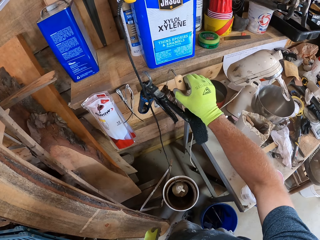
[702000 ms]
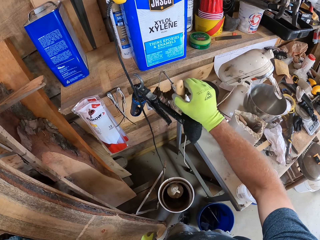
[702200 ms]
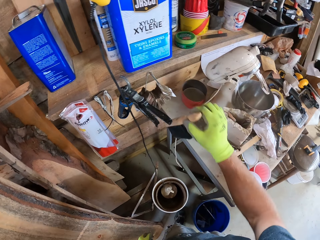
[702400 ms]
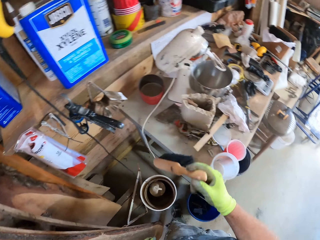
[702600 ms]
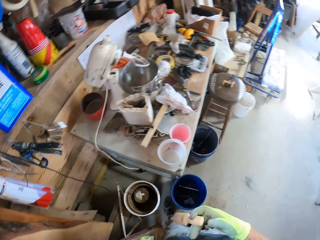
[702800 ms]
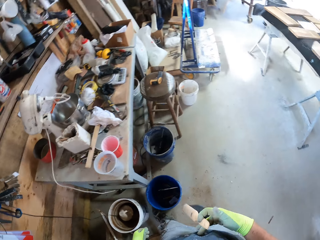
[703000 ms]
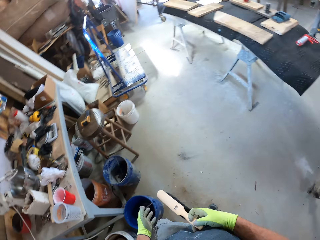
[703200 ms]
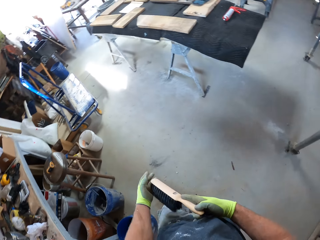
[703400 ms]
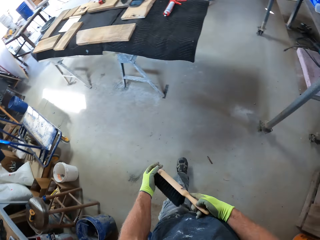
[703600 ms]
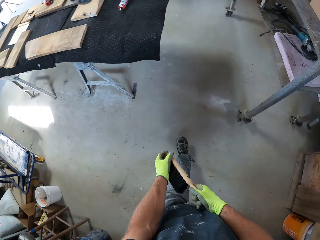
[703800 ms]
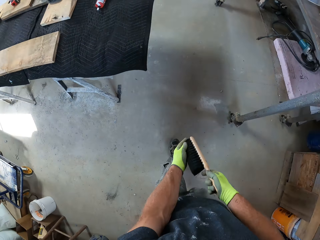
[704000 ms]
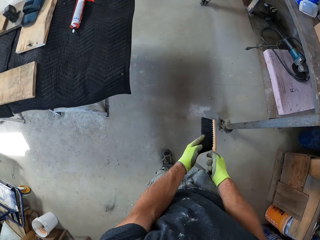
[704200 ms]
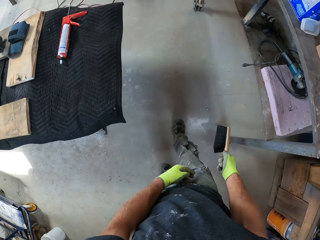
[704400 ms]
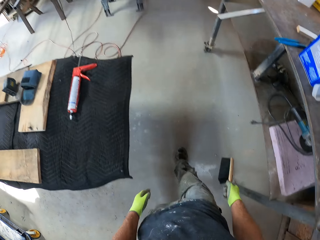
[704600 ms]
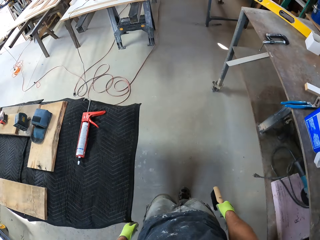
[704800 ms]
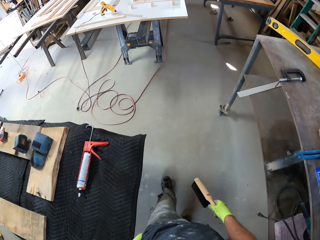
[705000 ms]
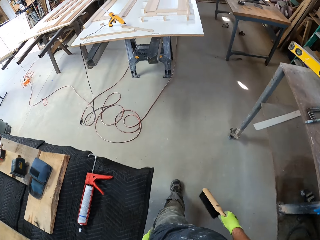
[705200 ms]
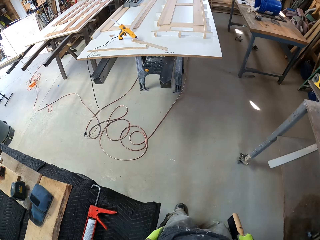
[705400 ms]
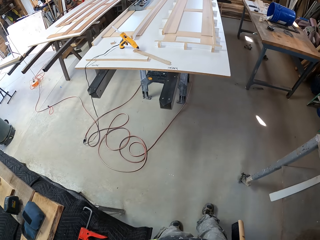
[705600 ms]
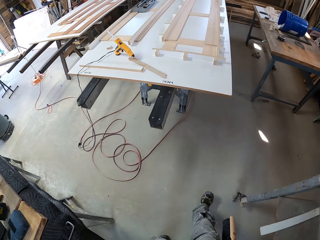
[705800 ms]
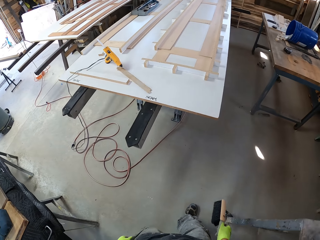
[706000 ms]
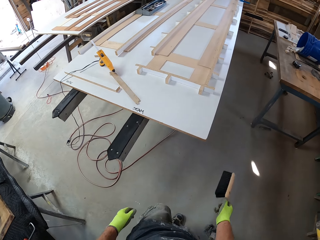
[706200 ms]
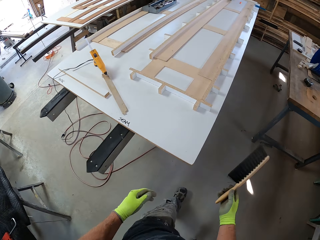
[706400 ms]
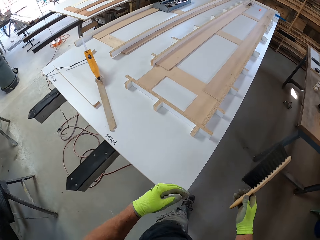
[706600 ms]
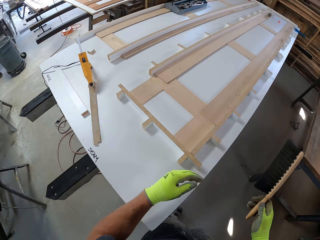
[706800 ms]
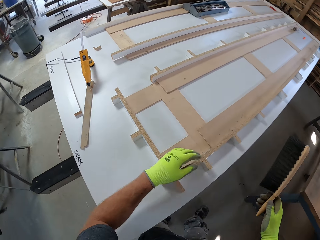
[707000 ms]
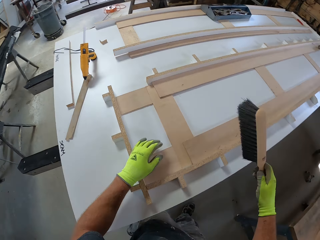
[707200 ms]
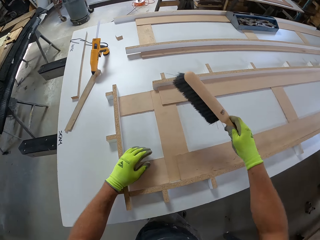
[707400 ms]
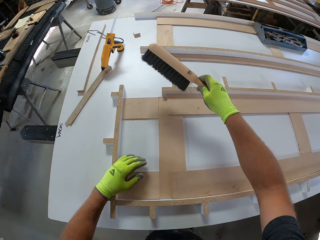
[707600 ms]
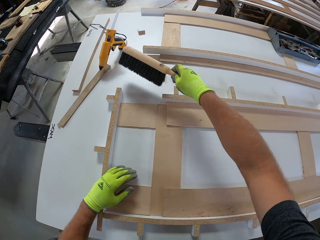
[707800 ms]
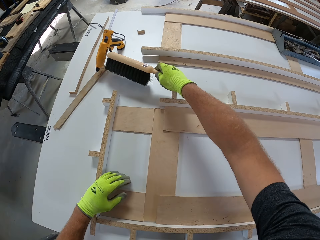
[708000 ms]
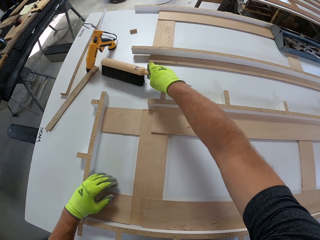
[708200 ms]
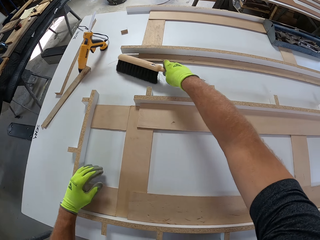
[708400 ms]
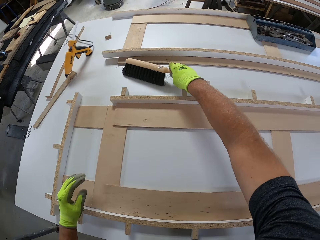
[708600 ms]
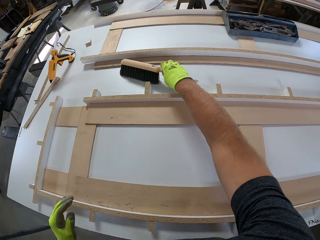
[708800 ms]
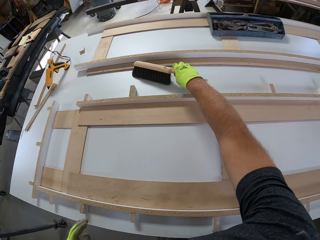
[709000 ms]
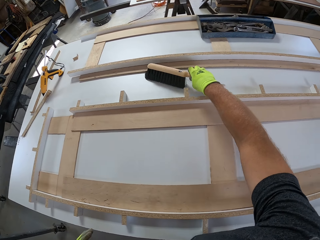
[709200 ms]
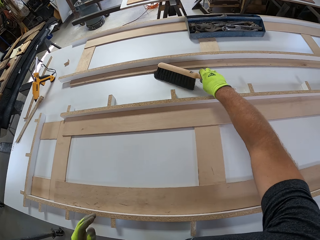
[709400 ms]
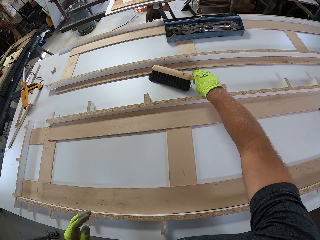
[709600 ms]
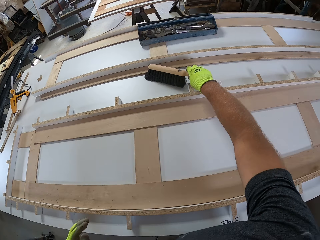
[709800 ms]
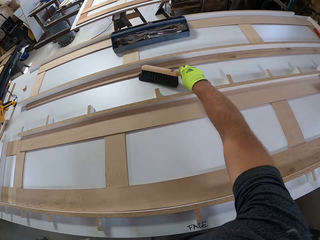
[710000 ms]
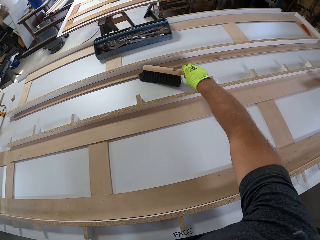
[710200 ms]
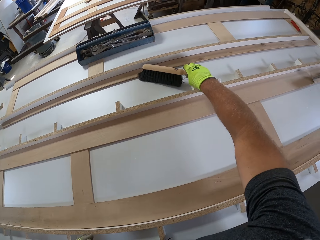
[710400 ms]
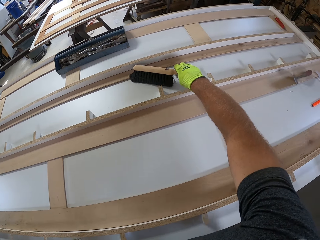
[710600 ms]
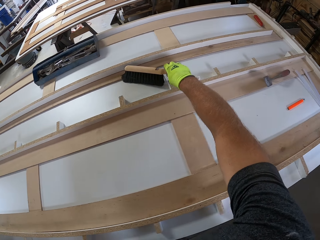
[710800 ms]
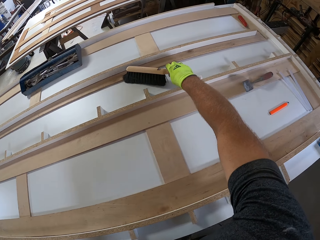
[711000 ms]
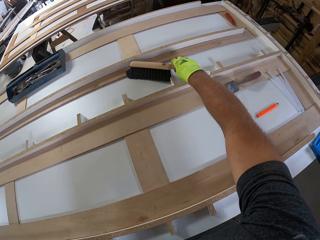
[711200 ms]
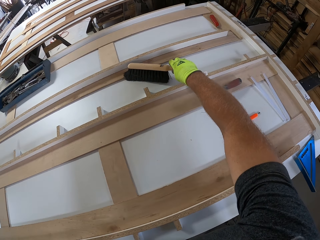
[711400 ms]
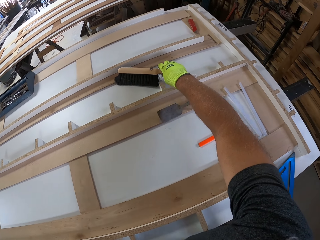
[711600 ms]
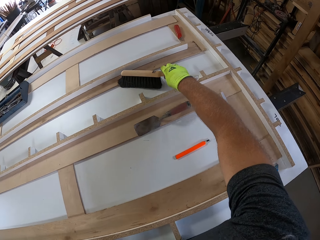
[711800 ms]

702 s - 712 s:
The camera wearer picks up a brush from a hanger. They walk around a garage. They brush the table with the brush.

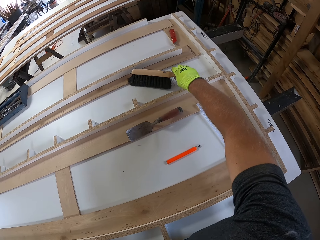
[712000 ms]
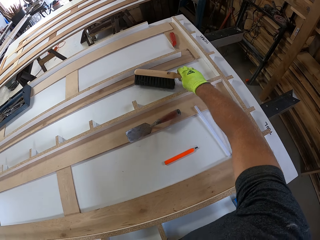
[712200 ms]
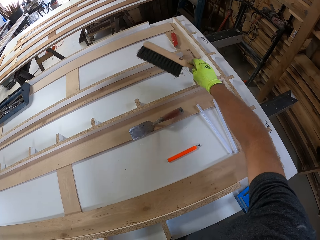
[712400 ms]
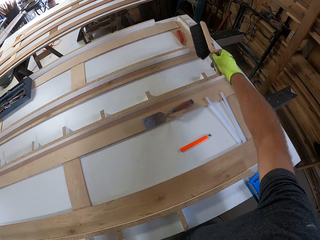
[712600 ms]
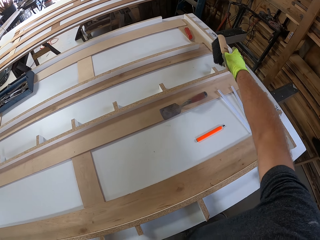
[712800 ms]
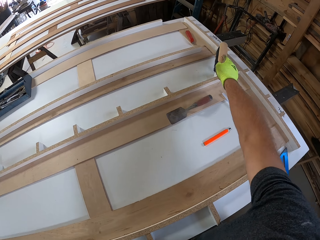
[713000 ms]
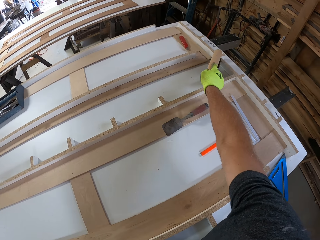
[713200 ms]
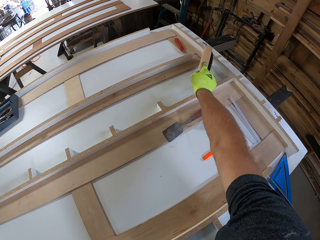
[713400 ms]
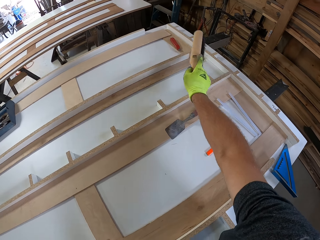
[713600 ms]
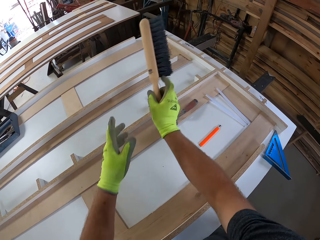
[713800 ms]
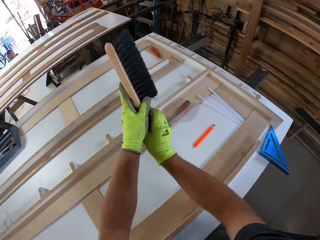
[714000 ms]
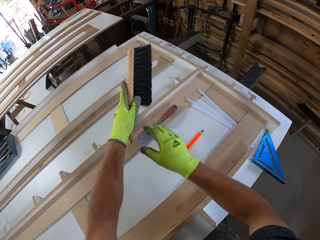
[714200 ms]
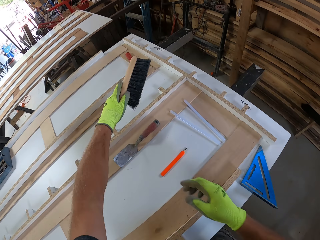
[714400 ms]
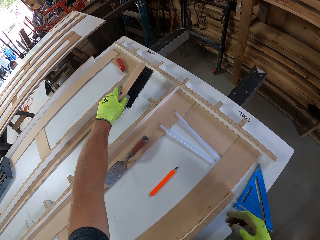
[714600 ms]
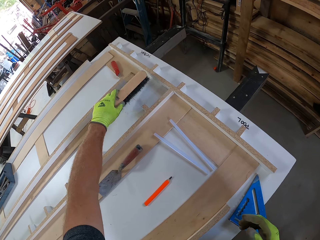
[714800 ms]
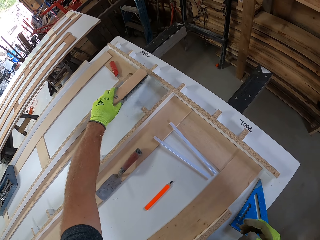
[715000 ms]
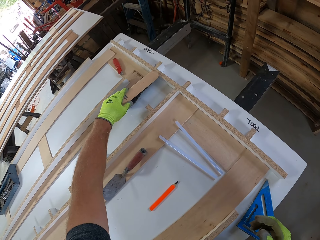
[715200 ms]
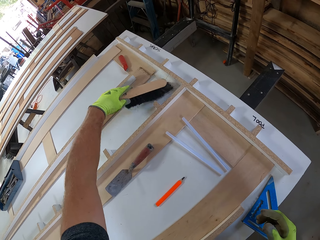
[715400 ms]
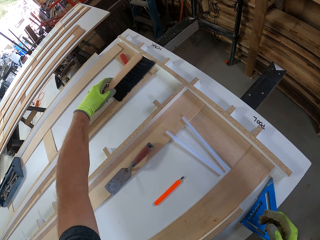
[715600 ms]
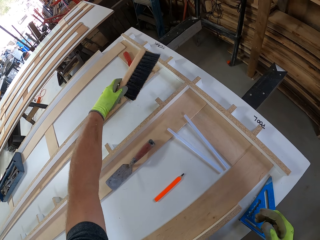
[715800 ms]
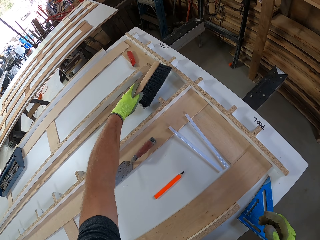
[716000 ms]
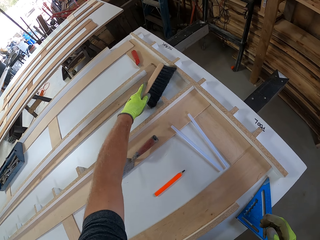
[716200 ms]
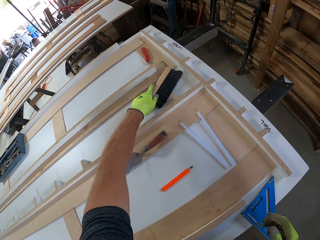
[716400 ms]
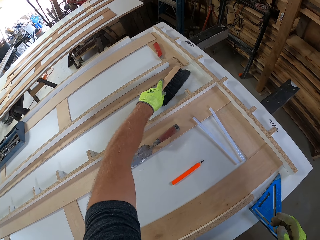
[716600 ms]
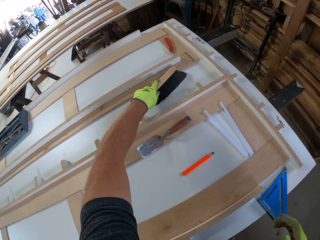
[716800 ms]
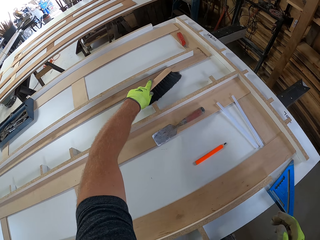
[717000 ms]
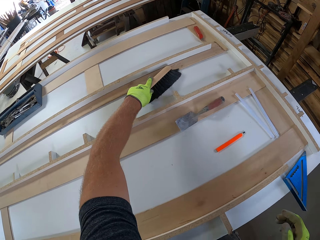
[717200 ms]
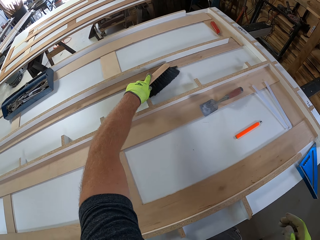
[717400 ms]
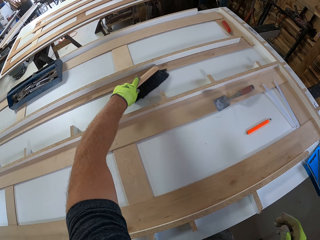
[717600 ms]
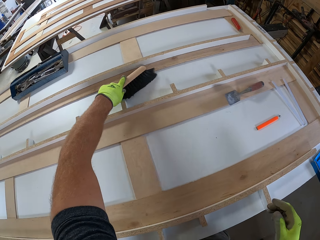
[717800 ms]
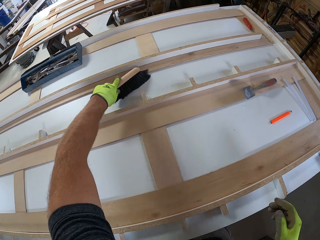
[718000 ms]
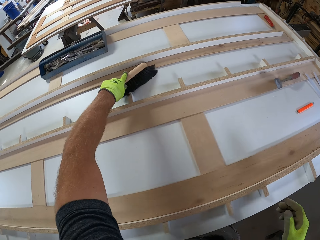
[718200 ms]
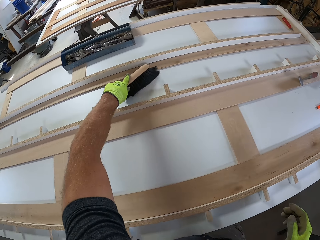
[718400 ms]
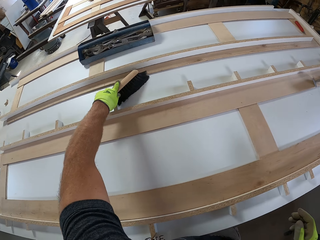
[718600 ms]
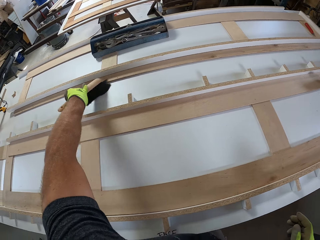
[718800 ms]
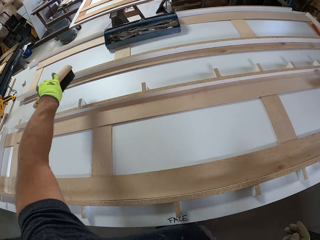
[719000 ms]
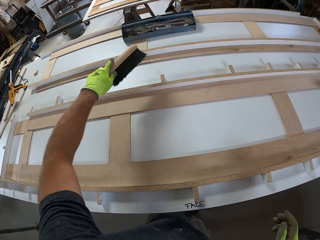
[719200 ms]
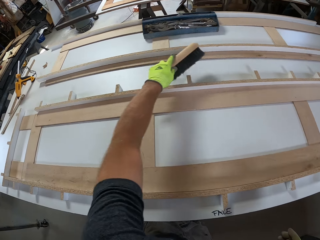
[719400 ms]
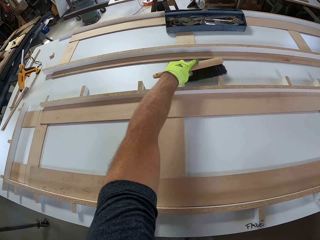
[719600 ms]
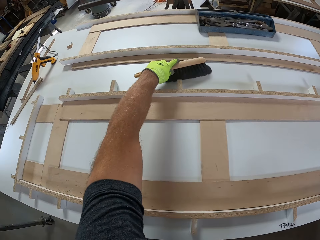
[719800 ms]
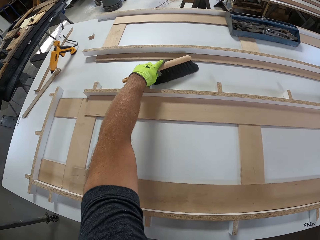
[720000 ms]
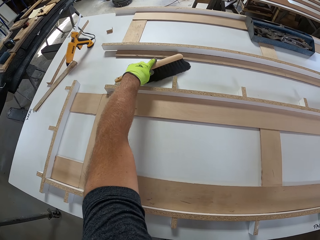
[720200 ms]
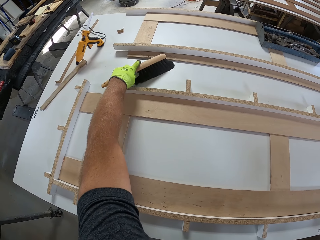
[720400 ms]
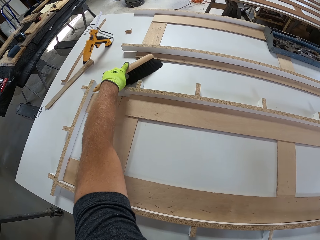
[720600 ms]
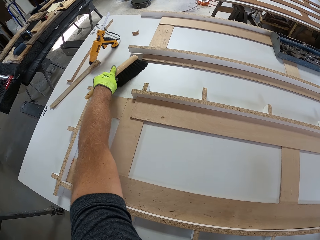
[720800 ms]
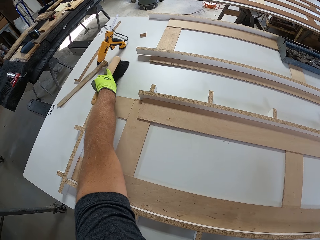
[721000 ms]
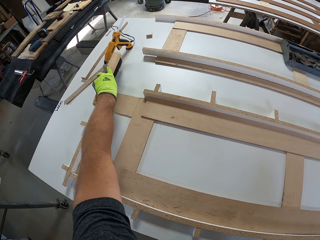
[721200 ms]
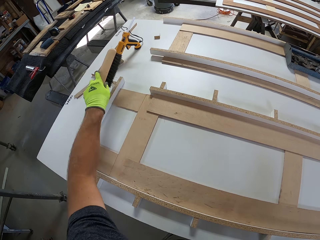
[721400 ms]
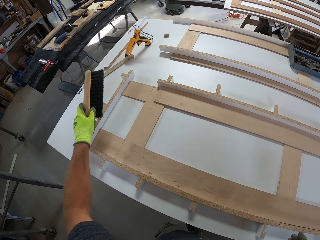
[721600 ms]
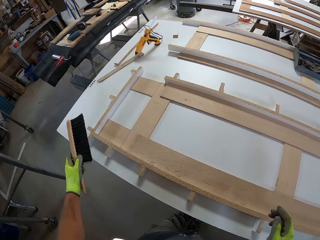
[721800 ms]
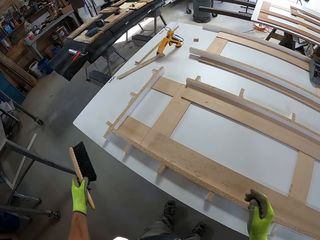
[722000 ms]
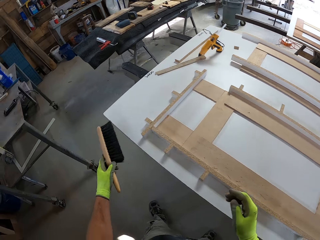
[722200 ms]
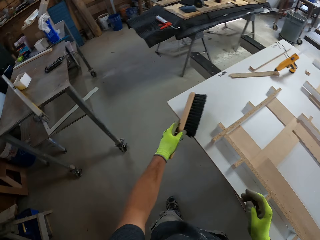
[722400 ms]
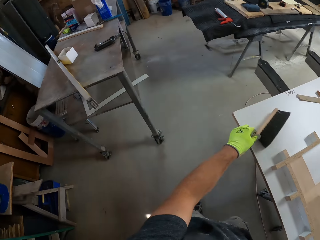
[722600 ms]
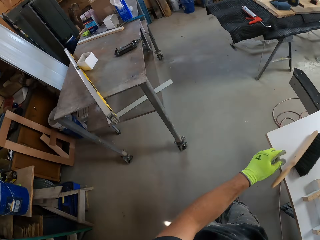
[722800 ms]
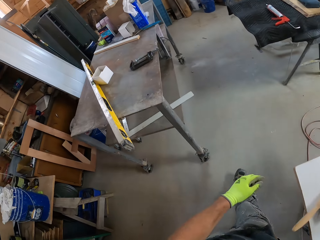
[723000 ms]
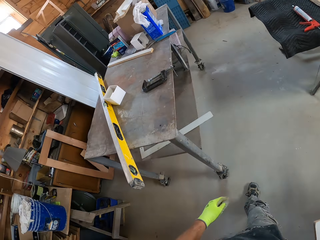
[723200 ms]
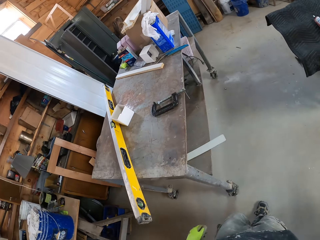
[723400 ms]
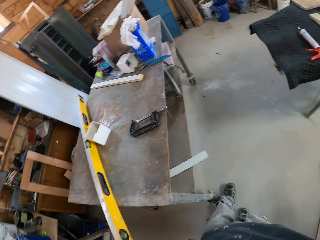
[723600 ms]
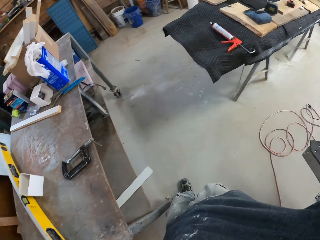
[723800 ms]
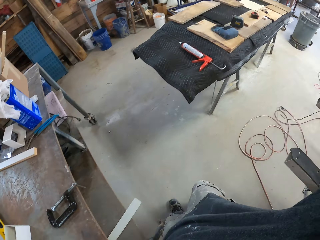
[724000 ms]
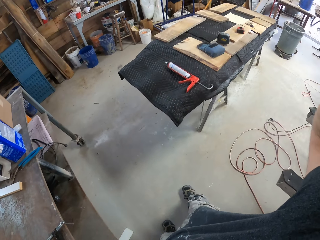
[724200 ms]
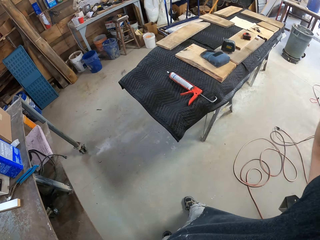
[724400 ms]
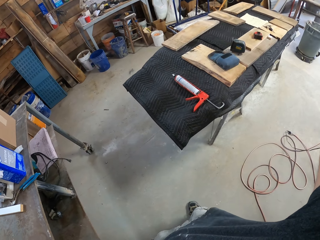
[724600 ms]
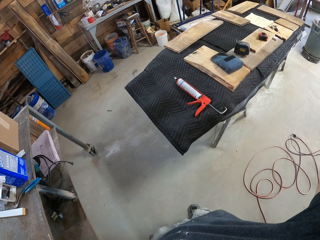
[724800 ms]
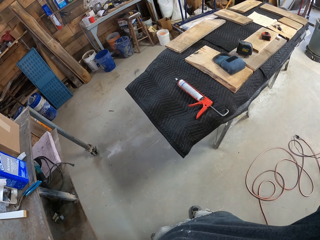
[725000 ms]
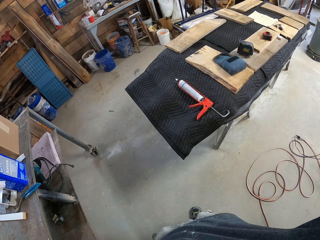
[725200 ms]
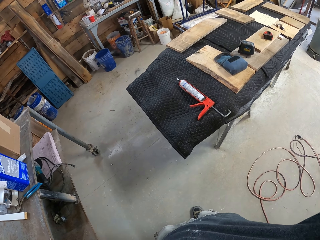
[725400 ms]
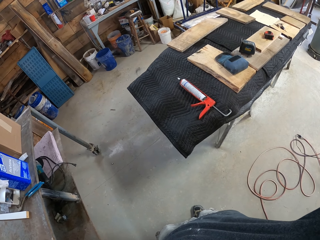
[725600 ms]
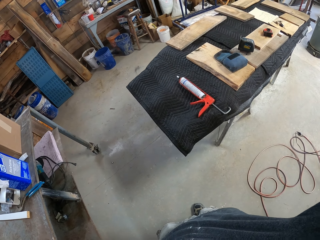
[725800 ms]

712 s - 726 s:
The camera wearer picks up a brush from a table. They wipe the table with the brush. They pick up the brush from the table. They wipe the table with the brush. They put down the brush on the table. They walk around a garage.
